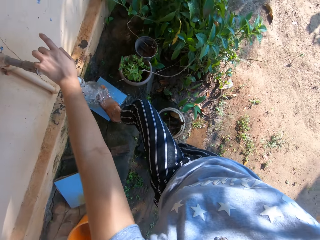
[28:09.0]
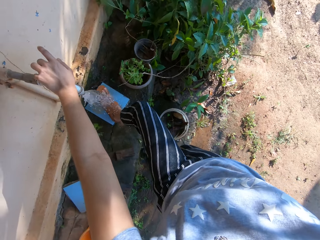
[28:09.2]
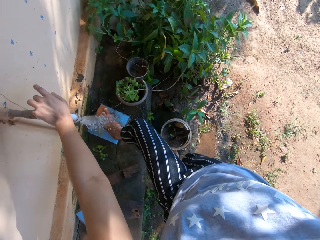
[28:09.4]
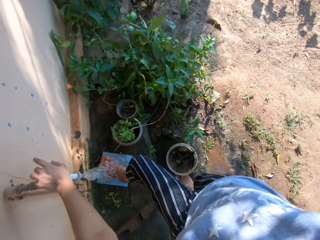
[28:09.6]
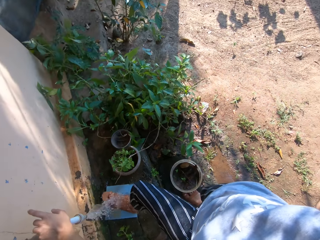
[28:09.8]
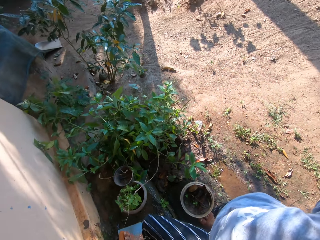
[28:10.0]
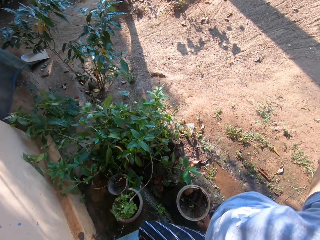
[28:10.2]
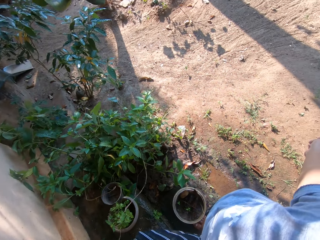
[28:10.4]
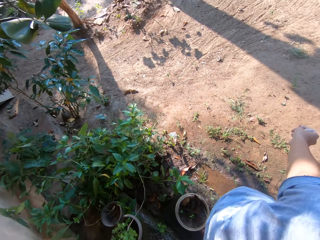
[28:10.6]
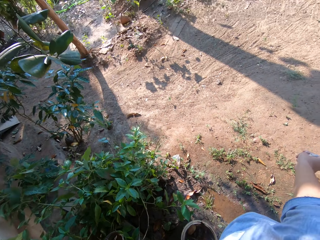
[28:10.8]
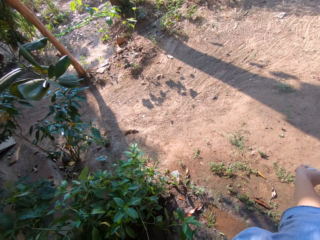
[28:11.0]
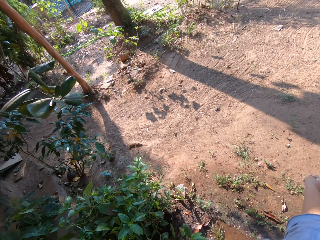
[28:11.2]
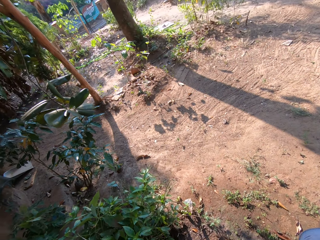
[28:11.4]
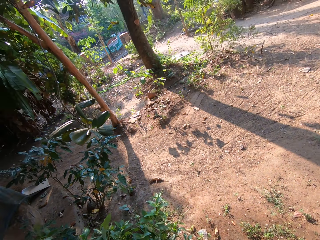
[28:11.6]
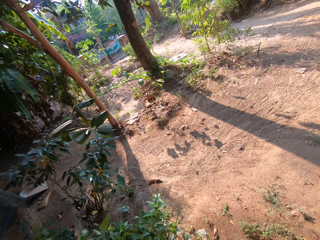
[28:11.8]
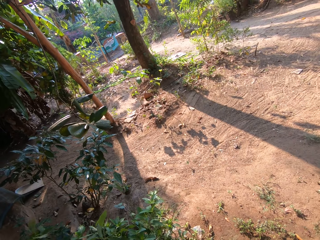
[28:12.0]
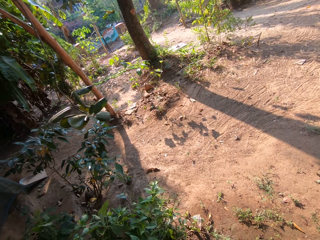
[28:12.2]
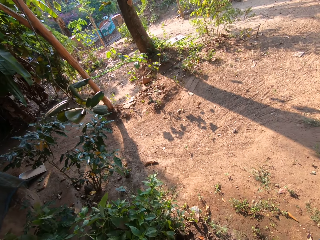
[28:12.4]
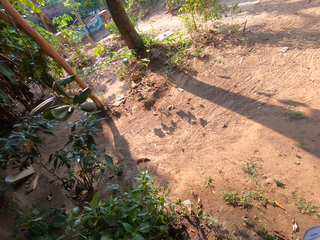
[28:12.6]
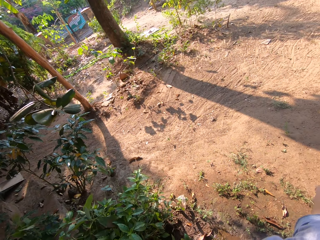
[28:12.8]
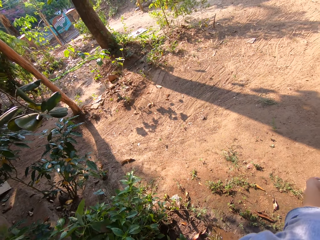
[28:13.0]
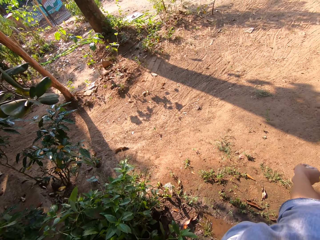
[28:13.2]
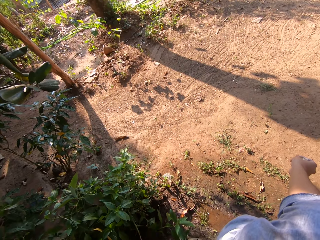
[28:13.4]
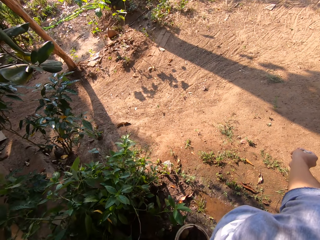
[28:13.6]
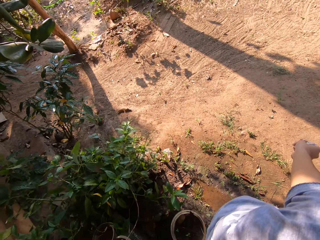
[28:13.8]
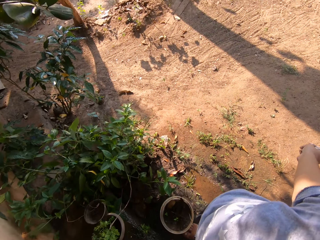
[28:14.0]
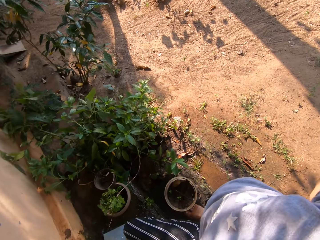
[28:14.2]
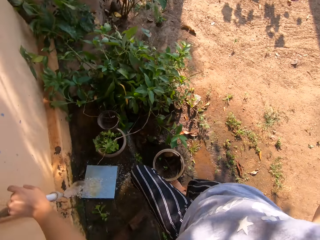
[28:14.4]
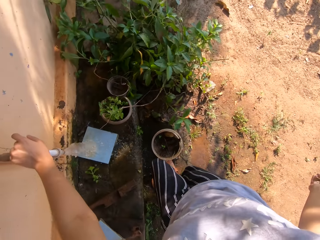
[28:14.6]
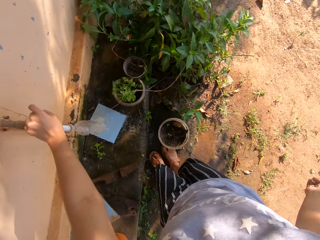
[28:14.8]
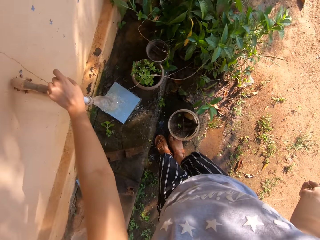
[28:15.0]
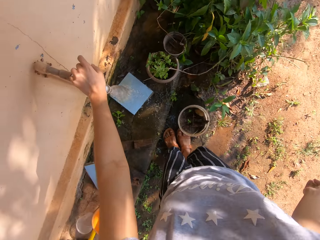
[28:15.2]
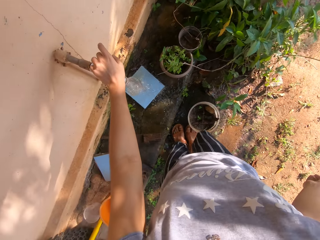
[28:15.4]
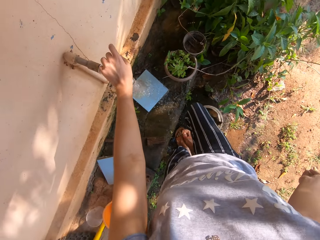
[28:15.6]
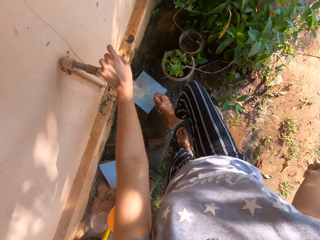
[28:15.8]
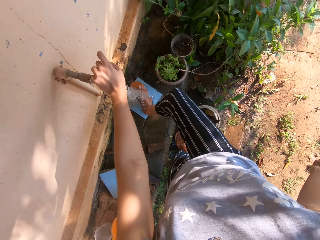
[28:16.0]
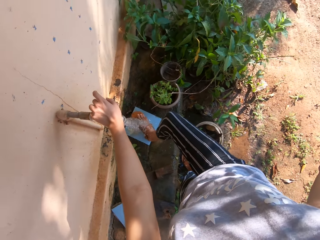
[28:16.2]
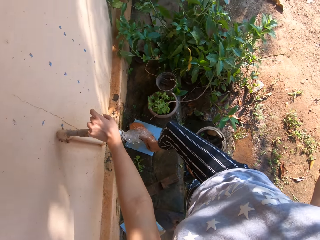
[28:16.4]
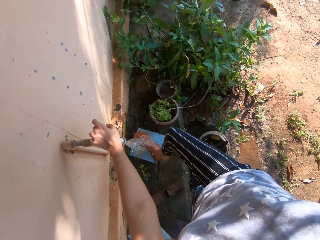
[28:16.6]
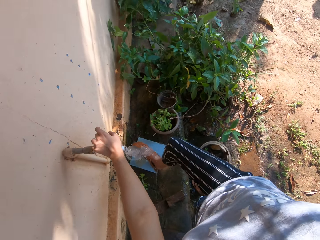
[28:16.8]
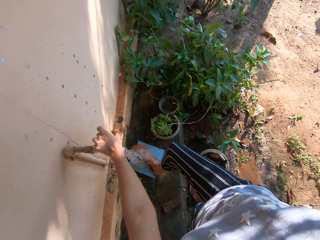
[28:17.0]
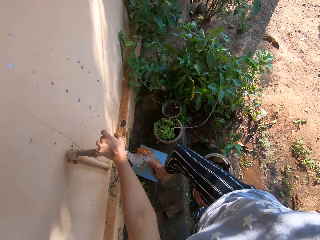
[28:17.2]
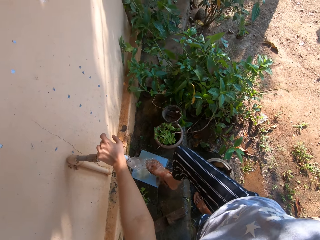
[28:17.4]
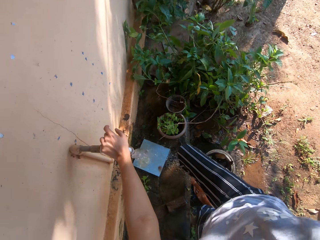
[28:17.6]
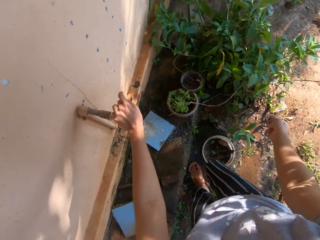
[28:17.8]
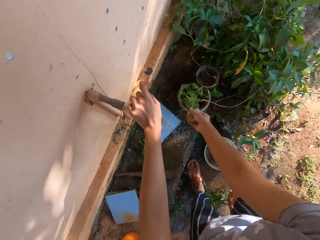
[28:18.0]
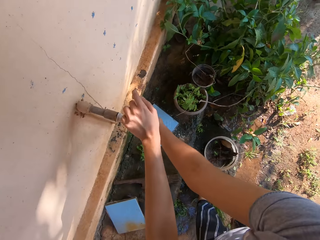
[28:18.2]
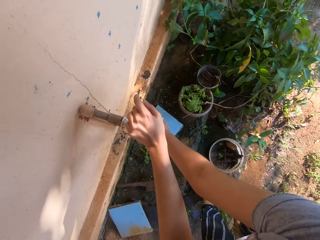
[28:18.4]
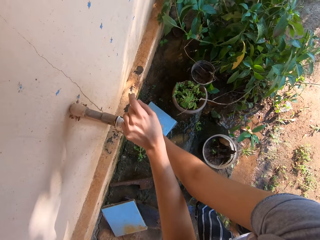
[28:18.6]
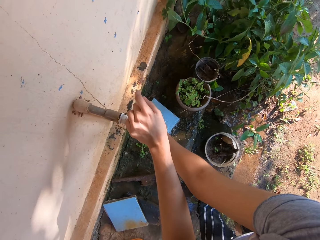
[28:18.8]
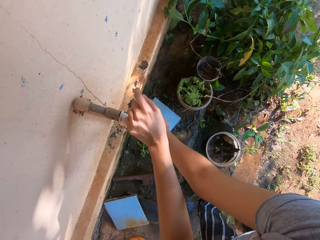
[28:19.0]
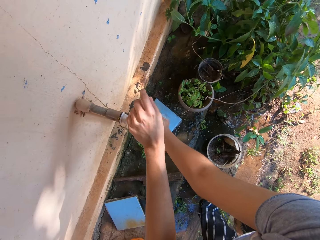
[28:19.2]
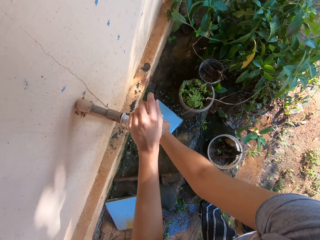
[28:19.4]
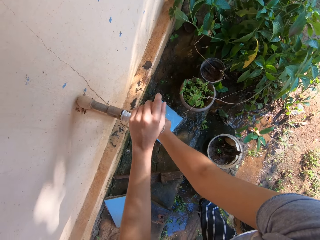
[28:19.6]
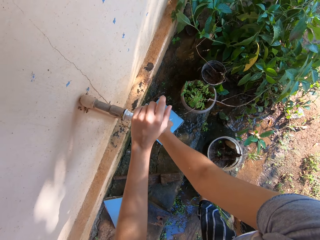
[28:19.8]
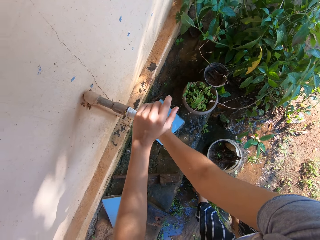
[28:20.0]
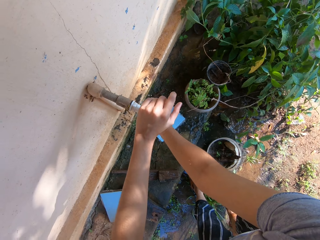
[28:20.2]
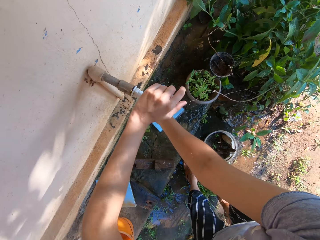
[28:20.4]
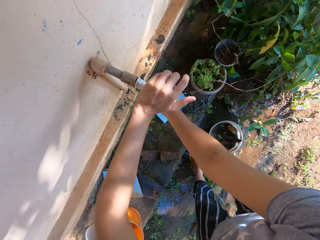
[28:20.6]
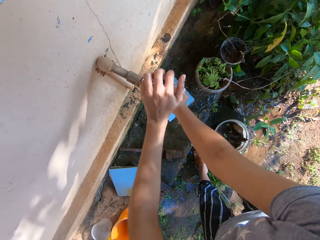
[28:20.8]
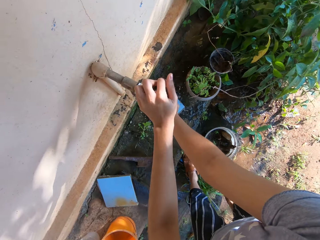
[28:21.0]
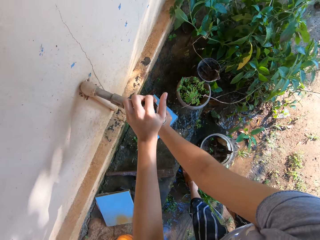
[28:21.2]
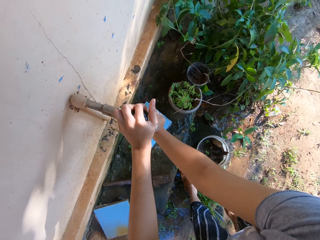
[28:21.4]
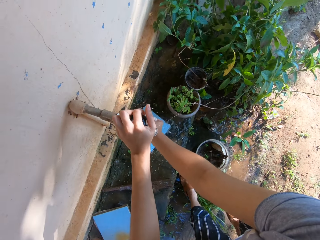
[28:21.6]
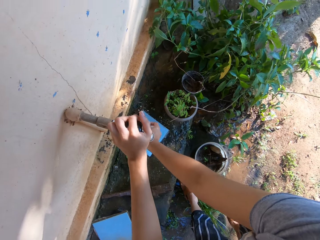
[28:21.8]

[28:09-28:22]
The camera wearer puts her left foot on the ground. She lifts up her right foot from the ground. She places her right foot on the tile beneath the tap. She washes her left foot with water from the tap. She places her right foot on the ground. She washes her right hand with water from the tap. She rinses the piece of cloth. She turns a tap knob with her left hand.

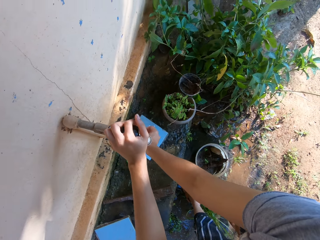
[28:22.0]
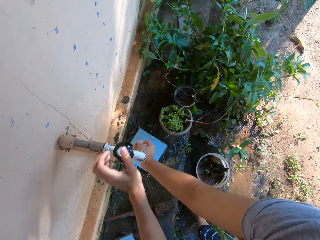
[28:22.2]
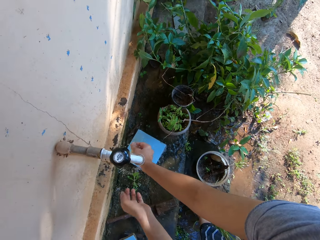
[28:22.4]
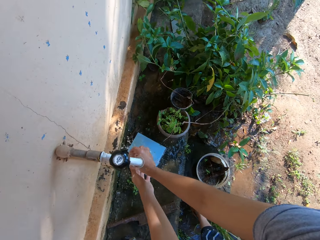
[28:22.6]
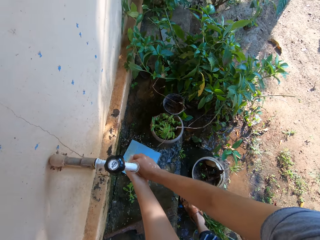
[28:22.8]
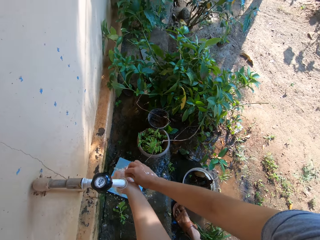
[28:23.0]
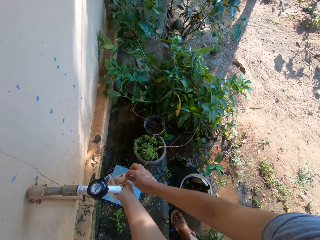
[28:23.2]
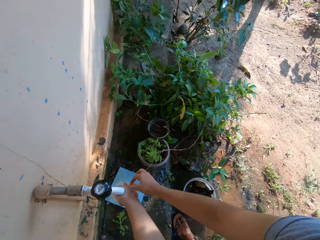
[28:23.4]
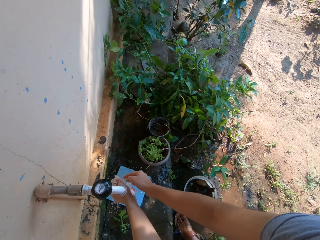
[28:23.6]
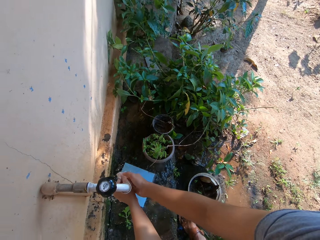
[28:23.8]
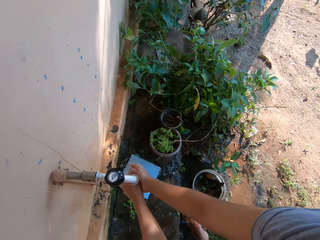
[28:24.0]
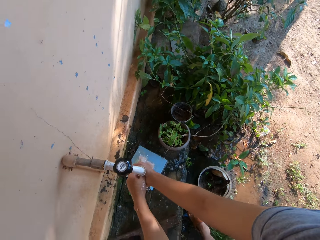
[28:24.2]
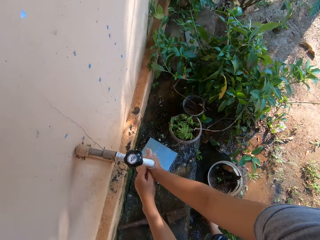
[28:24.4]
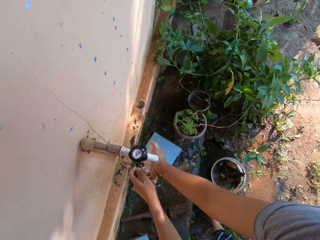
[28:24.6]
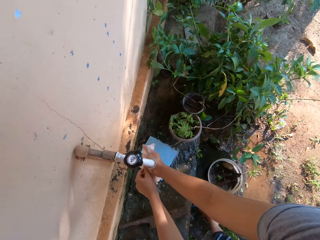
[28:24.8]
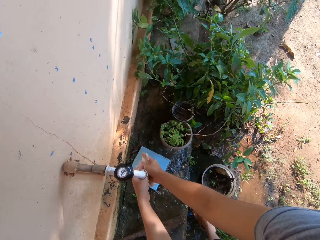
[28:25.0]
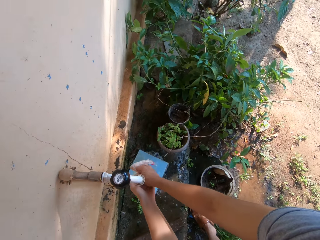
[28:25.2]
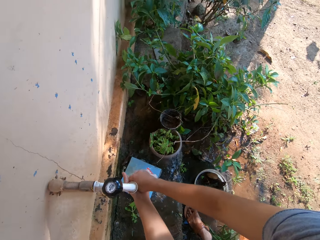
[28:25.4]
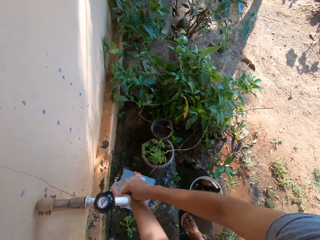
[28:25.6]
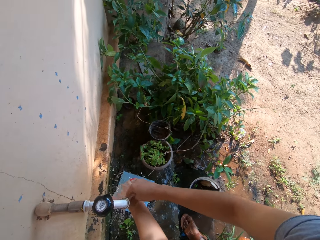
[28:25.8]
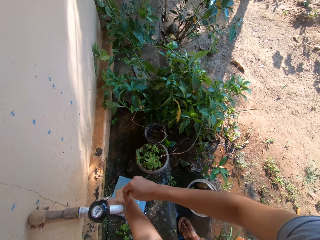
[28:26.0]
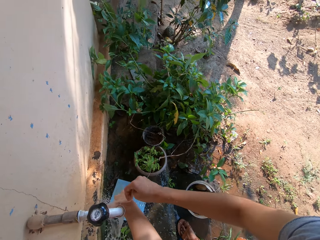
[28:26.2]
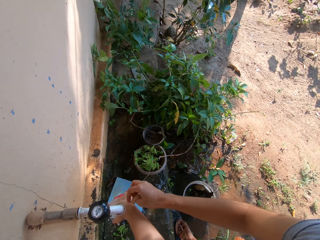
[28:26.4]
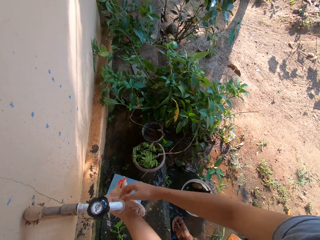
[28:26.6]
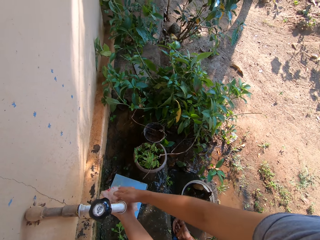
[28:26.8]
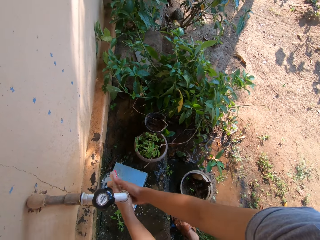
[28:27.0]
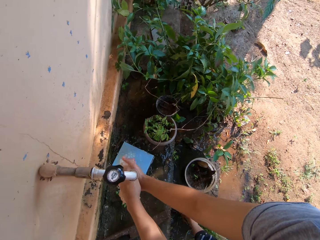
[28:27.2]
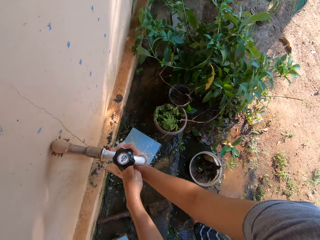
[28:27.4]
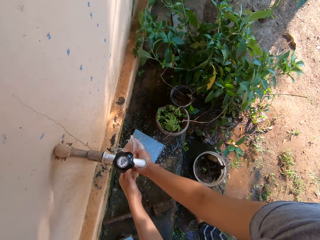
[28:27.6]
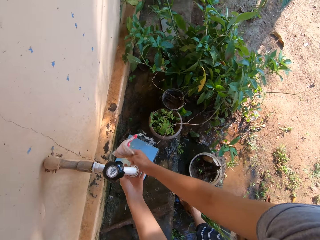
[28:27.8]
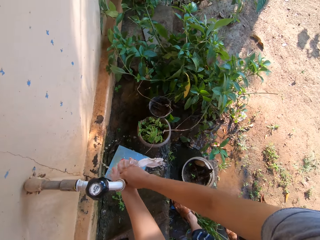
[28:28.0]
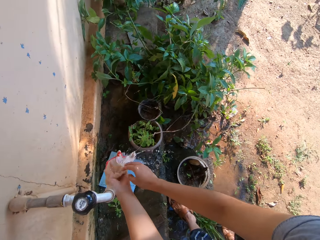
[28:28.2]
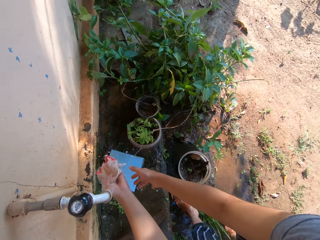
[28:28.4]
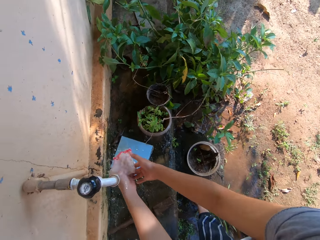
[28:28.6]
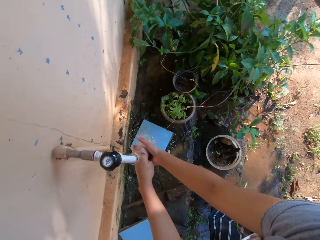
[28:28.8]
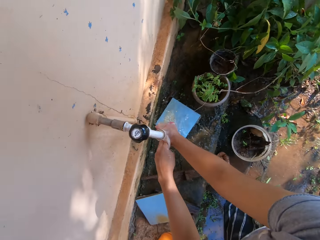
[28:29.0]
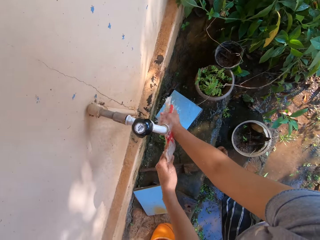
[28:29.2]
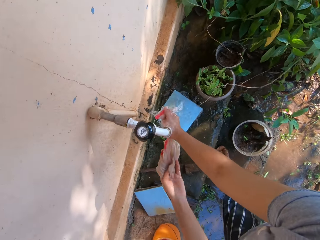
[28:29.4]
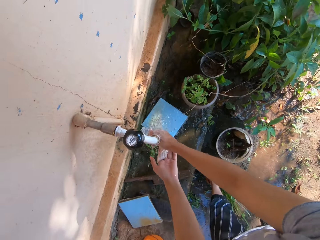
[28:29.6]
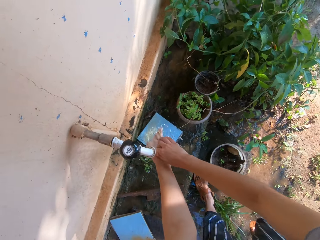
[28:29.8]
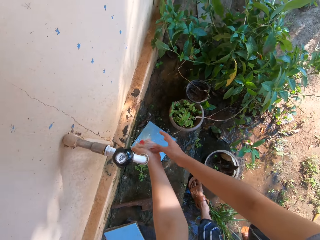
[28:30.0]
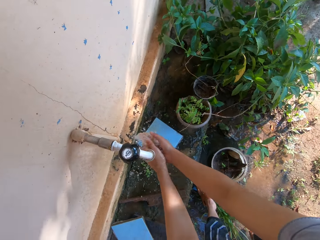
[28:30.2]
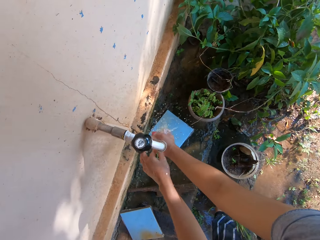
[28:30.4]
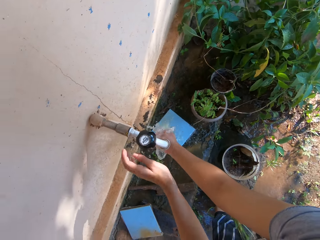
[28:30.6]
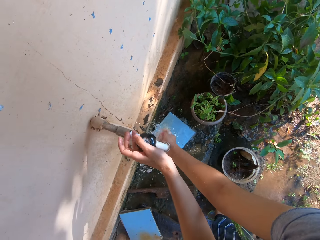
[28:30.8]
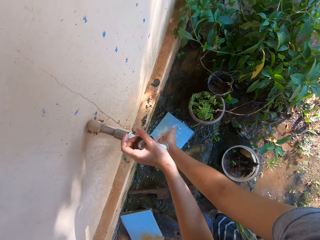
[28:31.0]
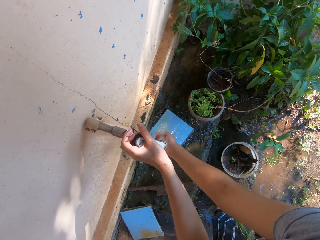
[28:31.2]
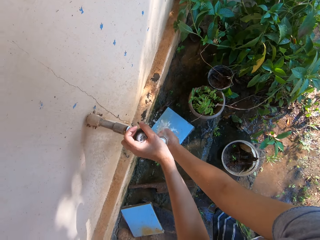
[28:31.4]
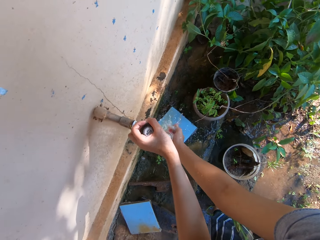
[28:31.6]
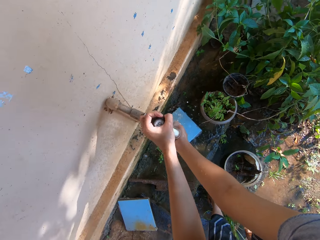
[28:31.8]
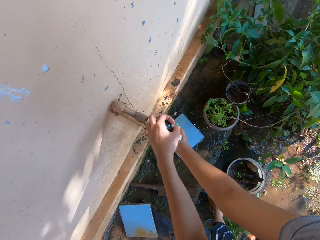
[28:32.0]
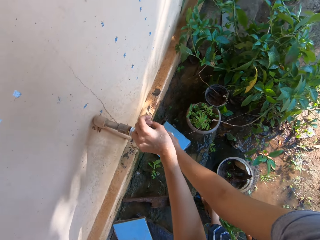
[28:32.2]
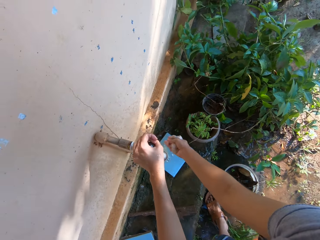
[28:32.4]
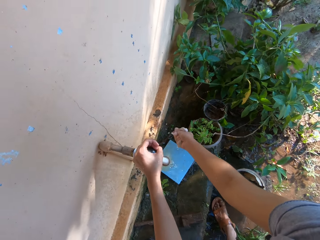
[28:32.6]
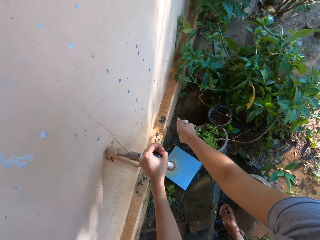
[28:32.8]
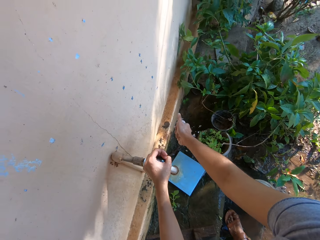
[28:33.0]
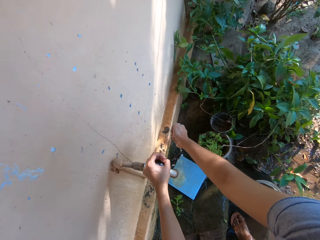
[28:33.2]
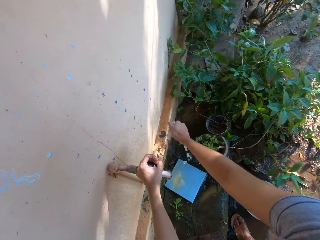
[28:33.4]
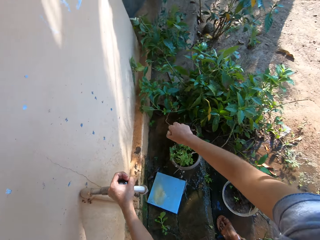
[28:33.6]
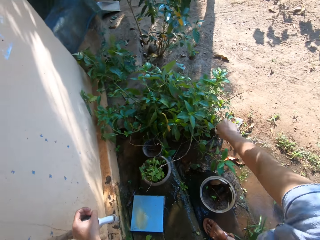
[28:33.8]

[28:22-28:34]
The camera wearer washes the cloth with water from the tap. She closes the tap with her left hand. She squeezes out water from the cloth with her right hand.
